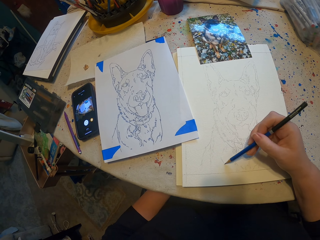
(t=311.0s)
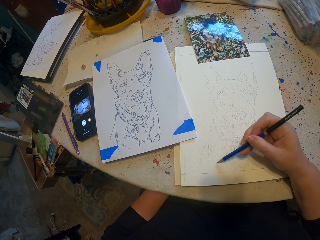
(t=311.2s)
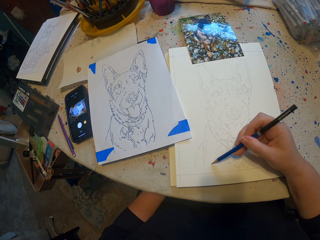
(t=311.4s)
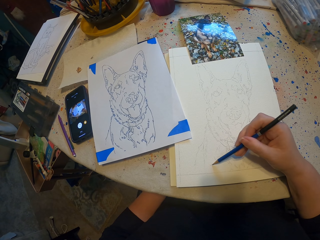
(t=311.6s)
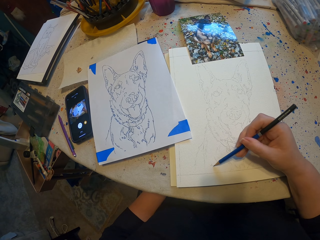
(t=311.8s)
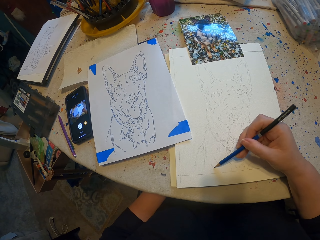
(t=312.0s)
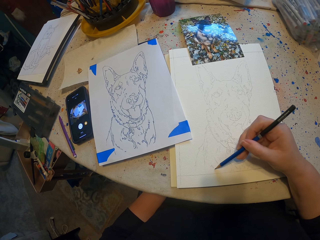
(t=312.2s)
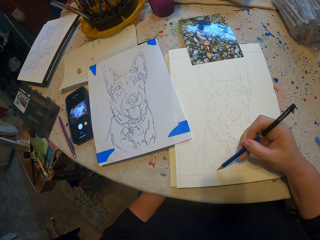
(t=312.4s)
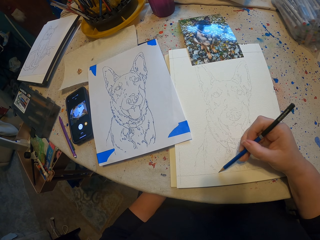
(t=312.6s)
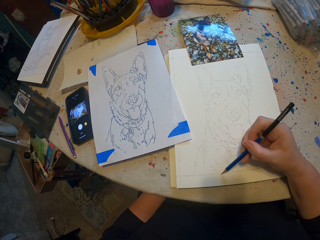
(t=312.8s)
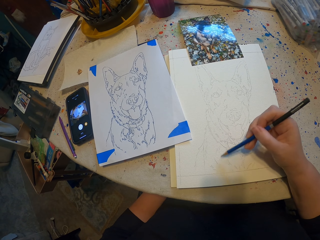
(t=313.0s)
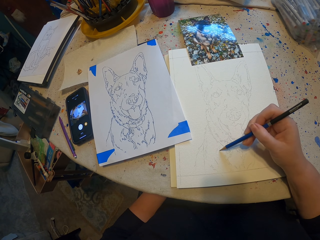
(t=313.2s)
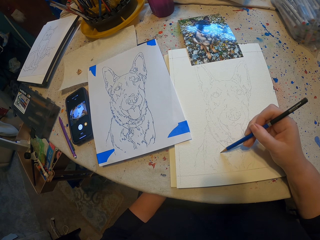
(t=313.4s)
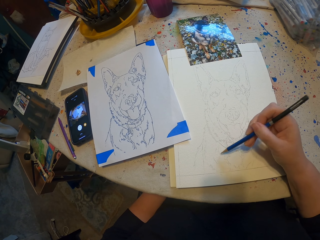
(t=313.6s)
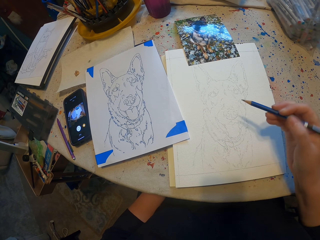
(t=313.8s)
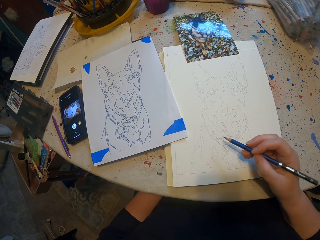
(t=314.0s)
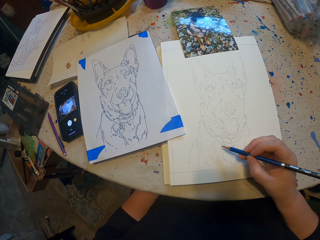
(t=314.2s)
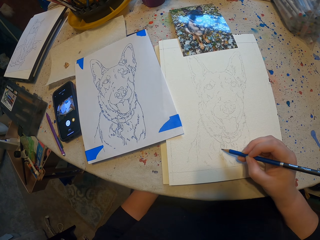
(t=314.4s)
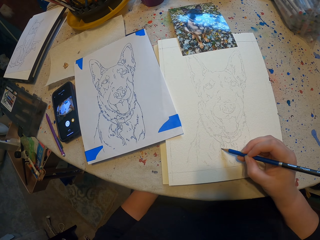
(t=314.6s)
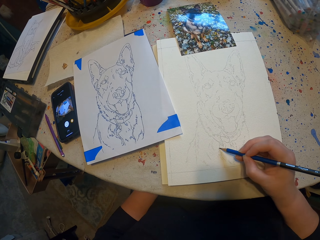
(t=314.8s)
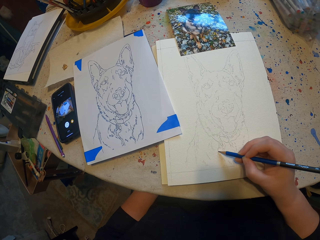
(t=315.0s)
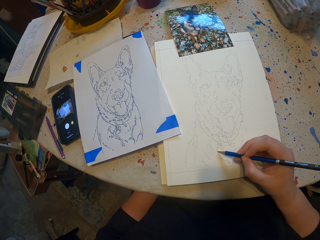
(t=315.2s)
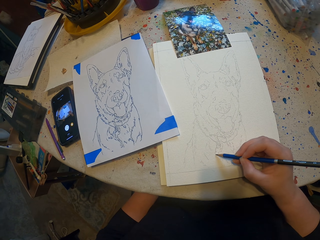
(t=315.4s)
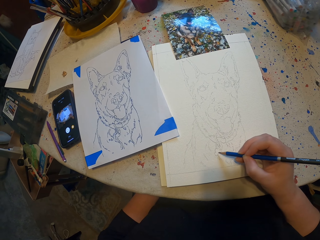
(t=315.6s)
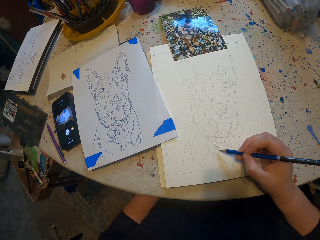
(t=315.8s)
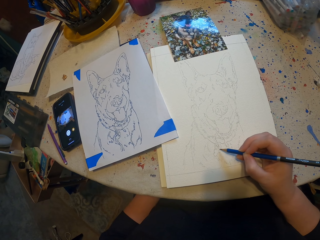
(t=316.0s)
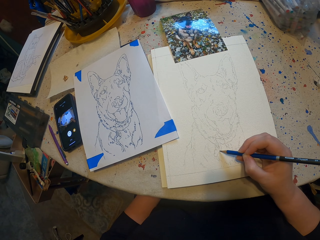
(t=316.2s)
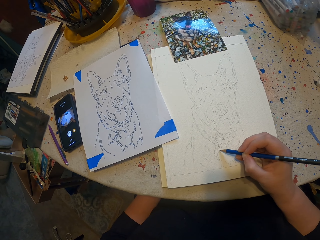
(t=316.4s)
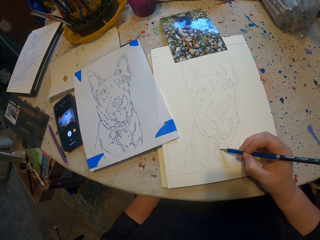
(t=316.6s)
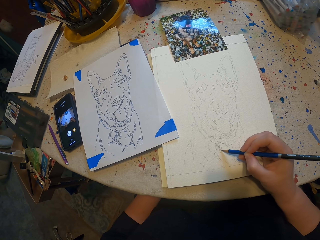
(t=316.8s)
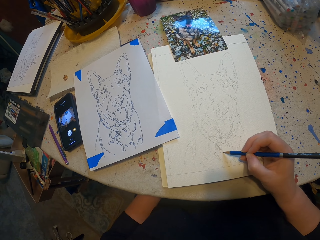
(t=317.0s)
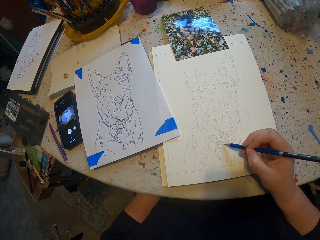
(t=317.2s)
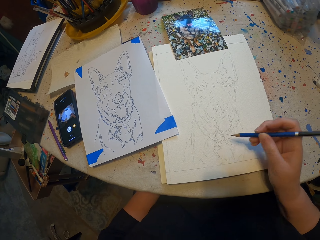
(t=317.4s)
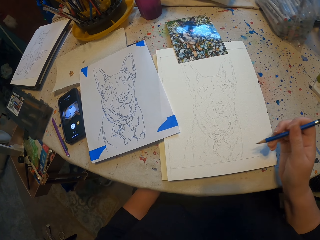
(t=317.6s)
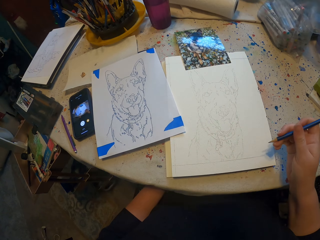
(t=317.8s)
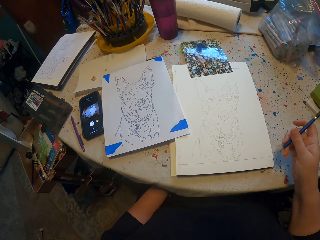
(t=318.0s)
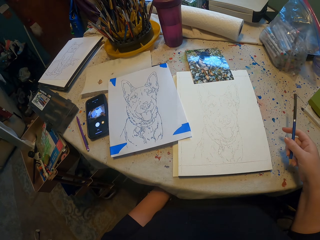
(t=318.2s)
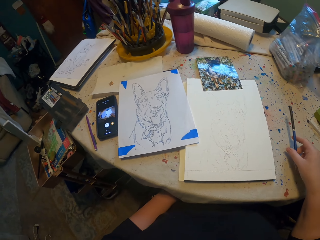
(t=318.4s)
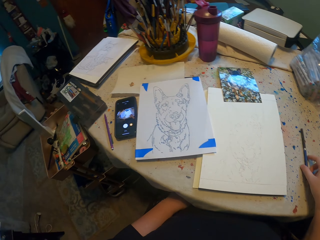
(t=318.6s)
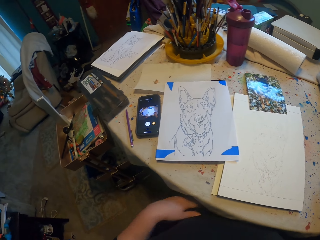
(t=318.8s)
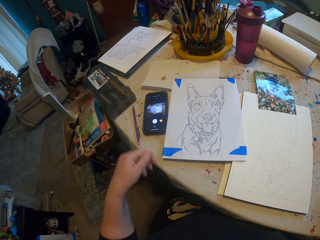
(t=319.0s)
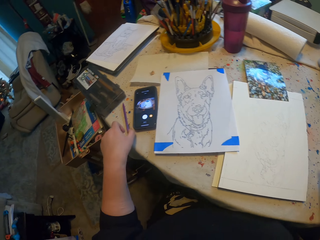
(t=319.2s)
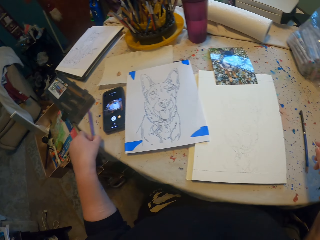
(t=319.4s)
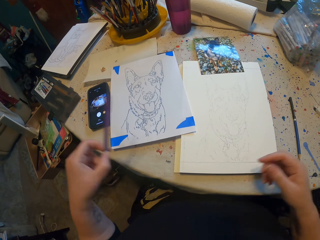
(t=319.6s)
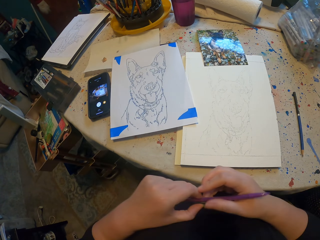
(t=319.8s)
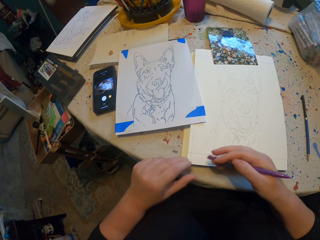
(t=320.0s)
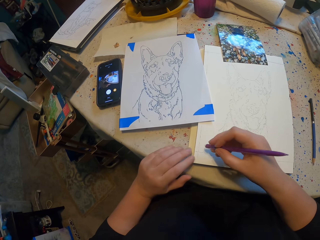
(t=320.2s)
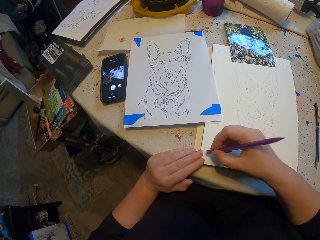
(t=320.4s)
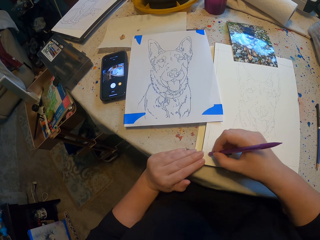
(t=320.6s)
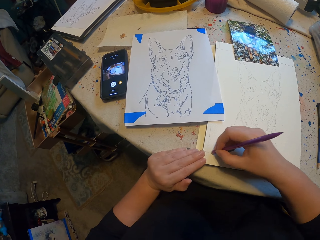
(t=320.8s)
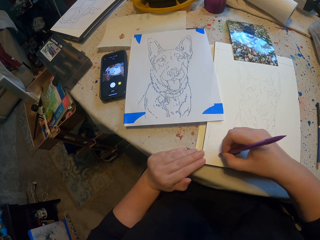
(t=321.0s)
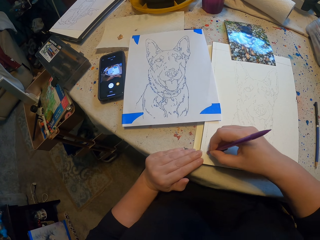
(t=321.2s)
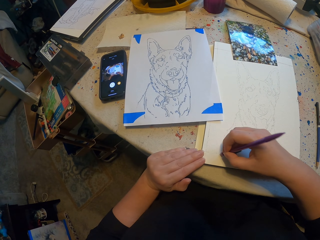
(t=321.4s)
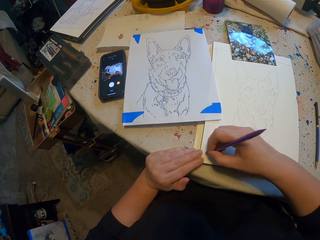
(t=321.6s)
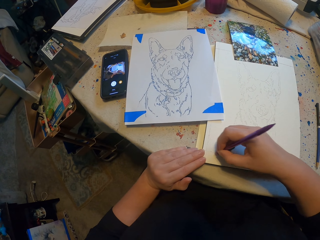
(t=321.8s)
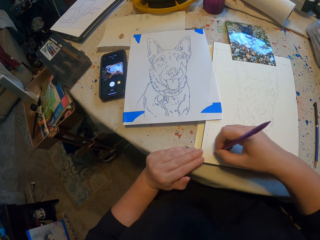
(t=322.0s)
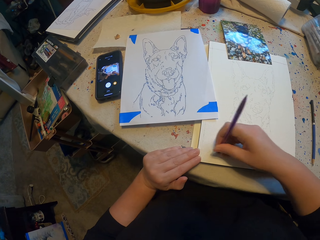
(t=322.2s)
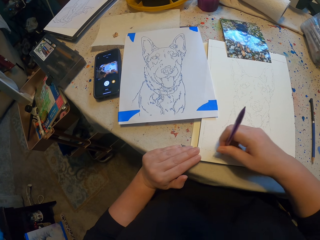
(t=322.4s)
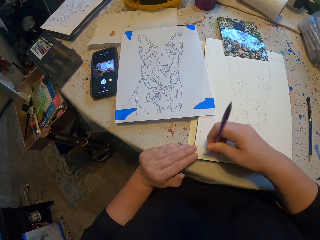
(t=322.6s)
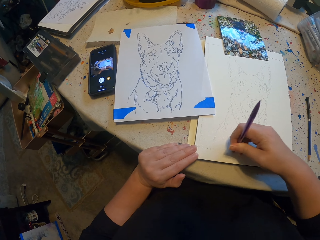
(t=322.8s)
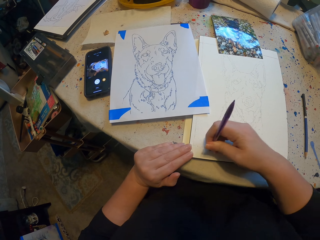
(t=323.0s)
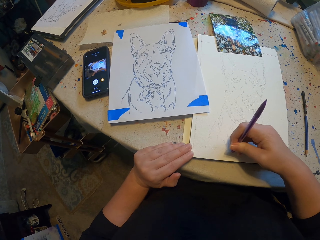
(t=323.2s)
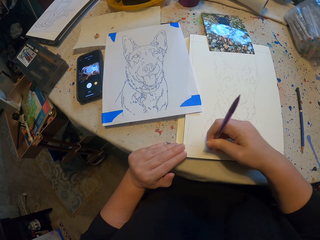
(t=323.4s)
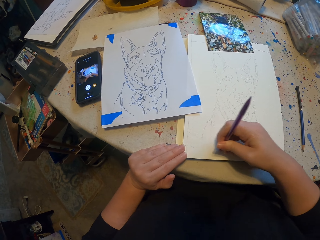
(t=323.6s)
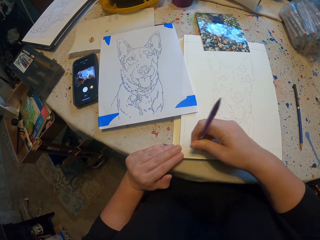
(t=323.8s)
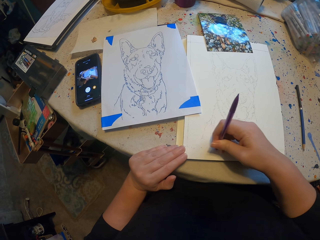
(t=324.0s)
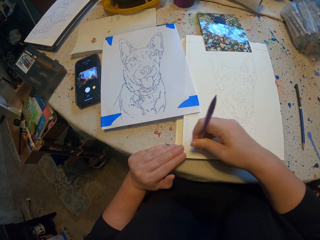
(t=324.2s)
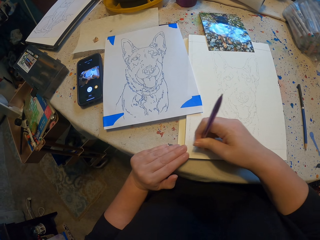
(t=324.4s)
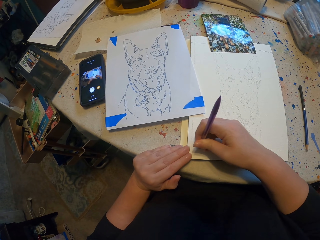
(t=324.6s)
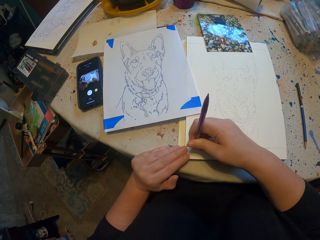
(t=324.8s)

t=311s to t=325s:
The camera wearer puts the pencil on the table. They pick a pen with rubber or a paint brush. They rub the drawing.

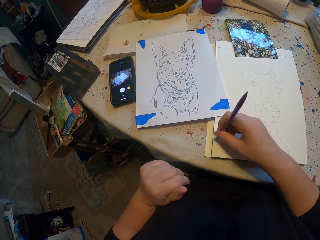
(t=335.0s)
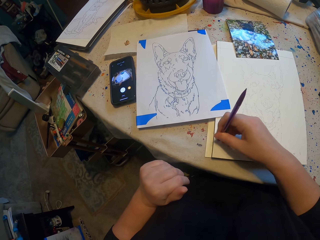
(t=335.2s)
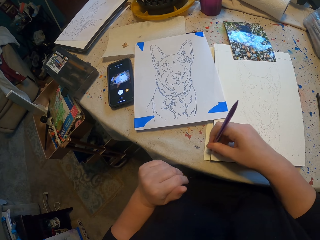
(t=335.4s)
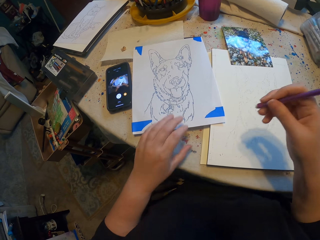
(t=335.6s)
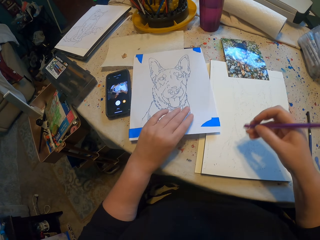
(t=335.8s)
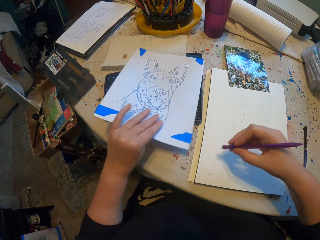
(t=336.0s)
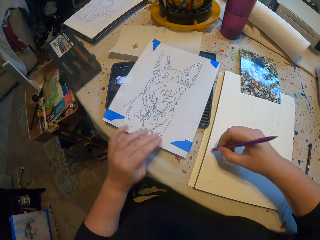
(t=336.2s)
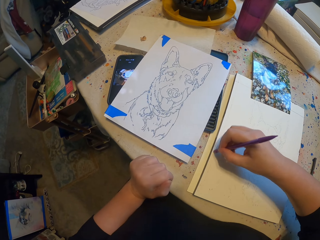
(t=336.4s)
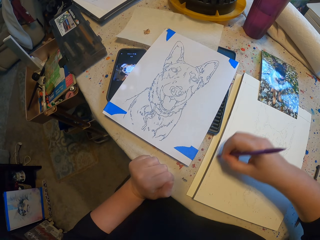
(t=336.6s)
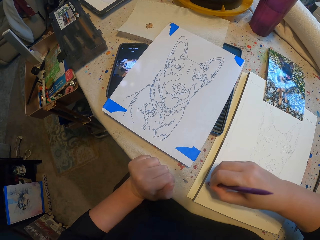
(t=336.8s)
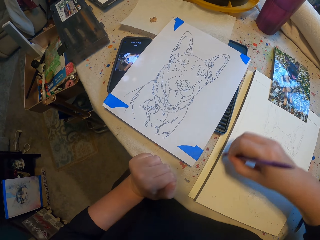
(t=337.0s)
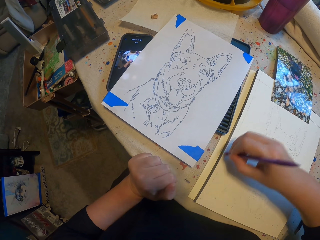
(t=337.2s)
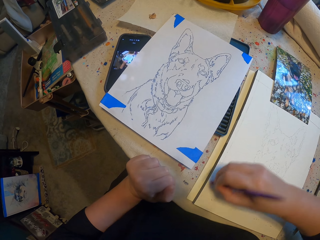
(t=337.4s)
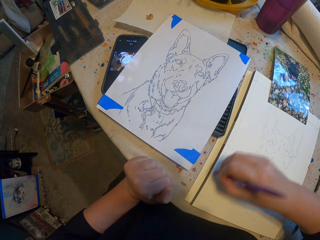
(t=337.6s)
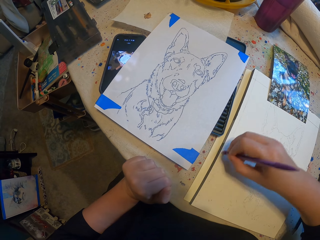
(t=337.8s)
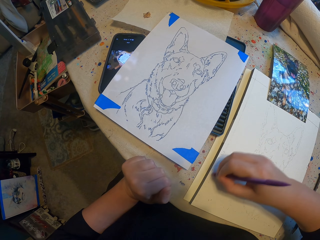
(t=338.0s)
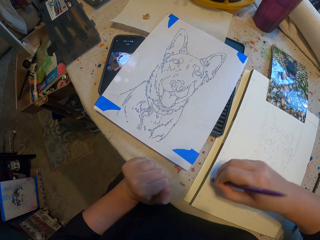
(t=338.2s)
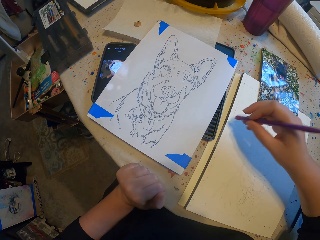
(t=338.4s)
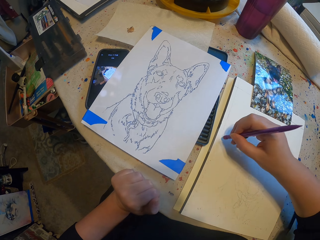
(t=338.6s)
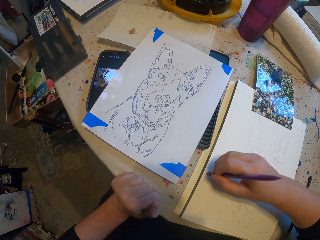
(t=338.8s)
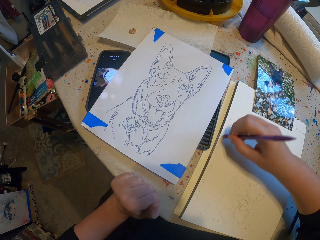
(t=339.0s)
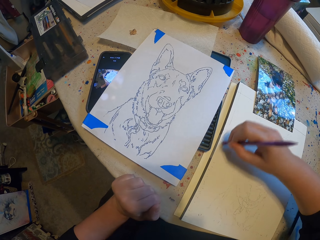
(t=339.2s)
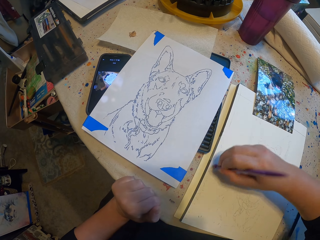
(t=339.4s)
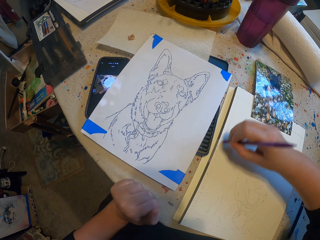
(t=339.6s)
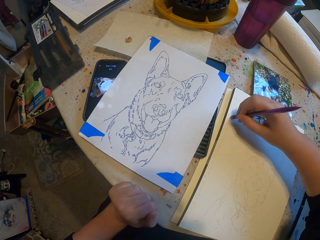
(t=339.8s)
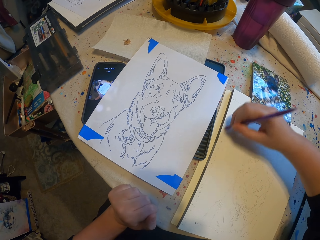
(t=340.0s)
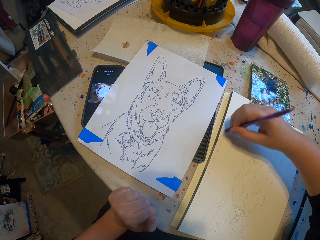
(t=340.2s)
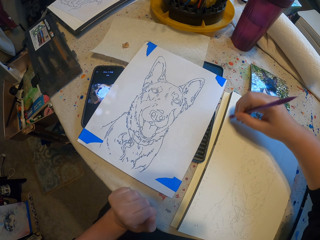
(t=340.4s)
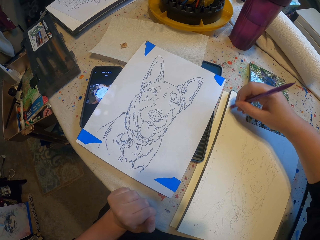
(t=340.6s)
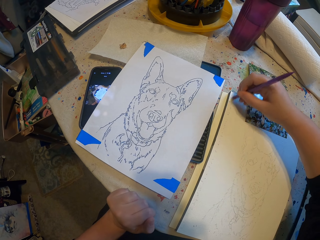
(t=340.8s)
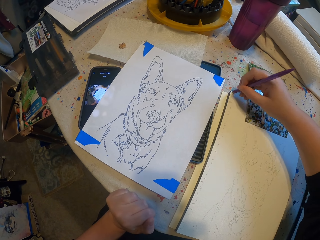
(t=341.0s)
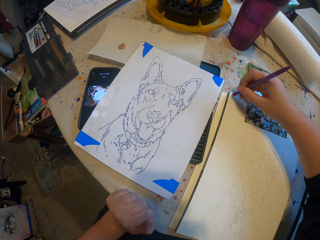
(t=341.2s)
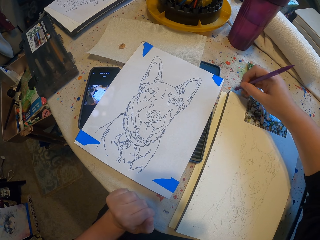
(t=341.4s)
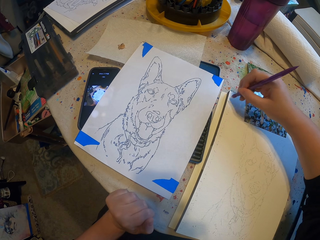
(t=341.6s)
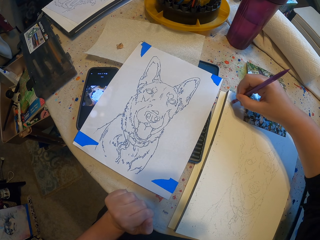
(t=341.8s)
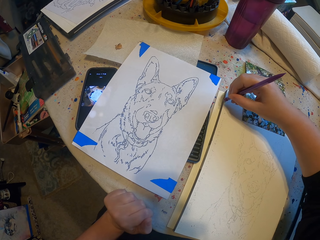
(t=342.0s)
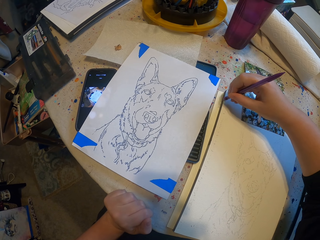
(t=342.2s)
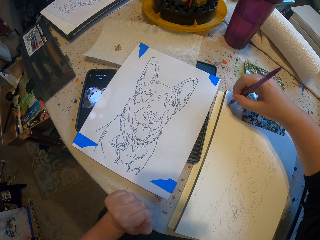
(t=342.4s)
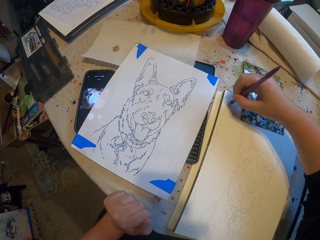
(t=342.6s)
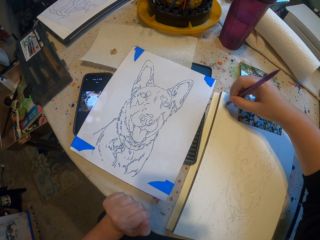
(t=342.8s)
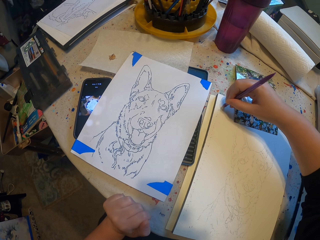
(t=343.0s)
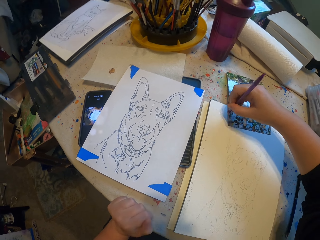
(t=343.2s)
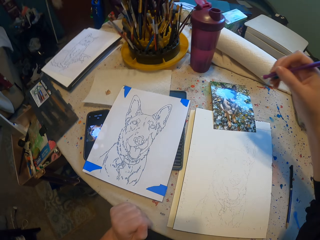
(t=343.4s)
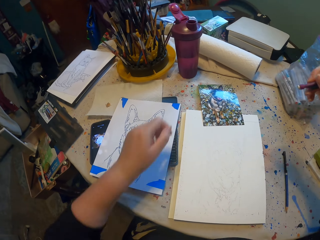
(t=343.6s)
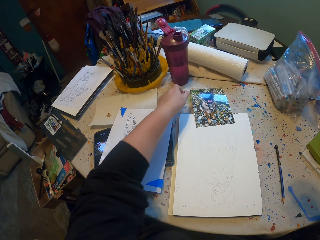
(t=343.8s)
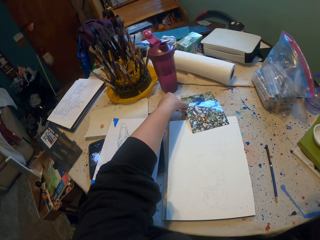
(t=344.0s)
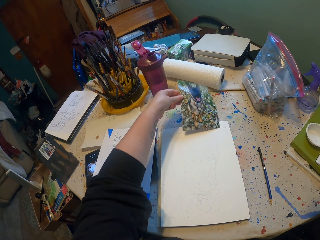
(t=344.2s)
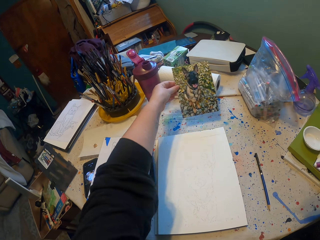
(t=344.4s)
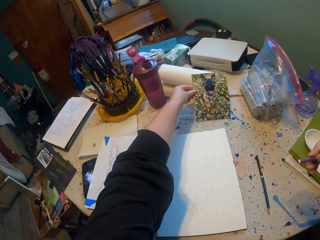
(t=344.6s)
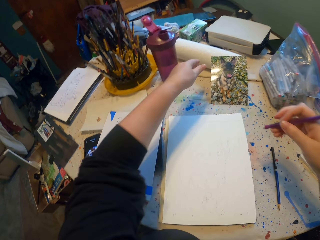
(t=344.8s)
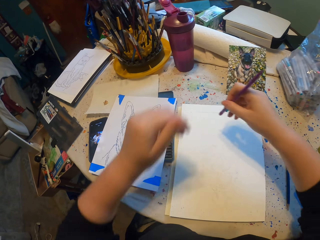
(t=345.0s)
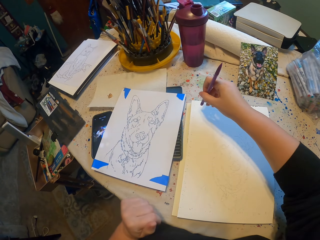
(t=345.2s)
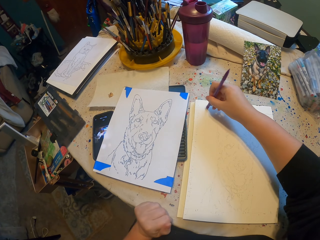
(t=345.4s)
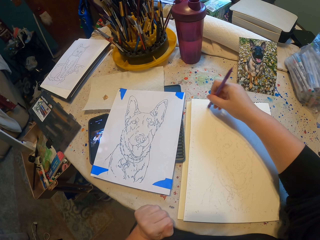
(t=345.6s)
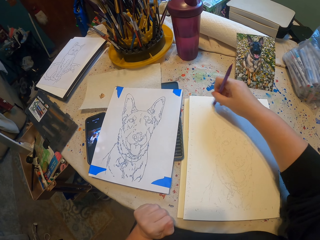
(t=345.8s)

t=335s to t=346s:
The camera wearer touches the other picture. They rub the drawing. They pick a picture and place it in front. They drop a sample paper. They rub the drawing.
